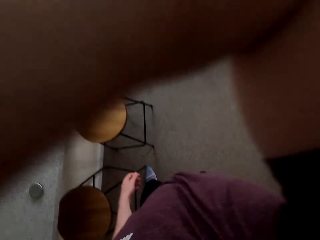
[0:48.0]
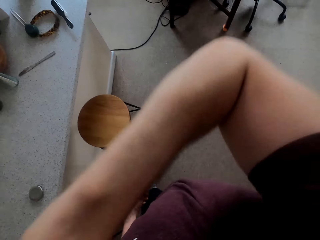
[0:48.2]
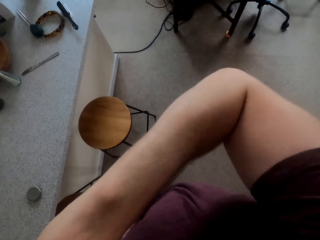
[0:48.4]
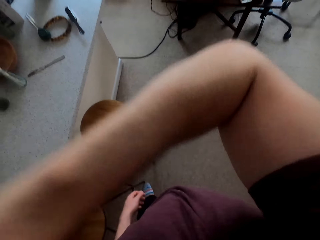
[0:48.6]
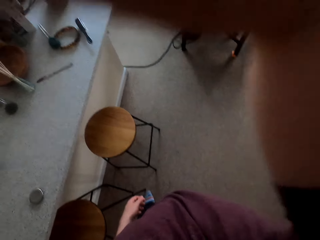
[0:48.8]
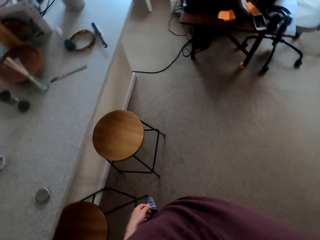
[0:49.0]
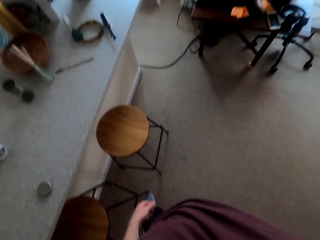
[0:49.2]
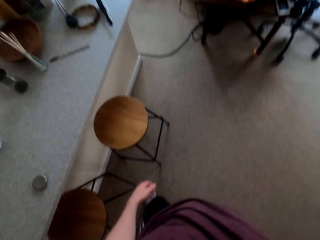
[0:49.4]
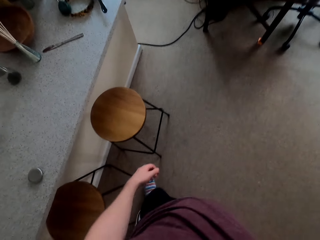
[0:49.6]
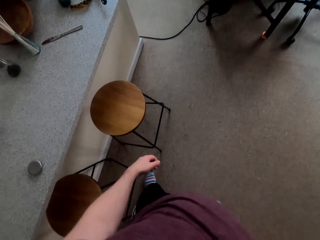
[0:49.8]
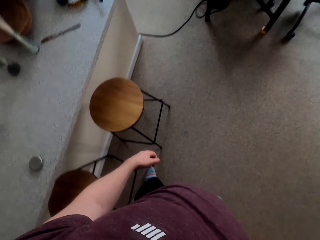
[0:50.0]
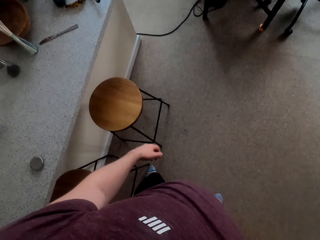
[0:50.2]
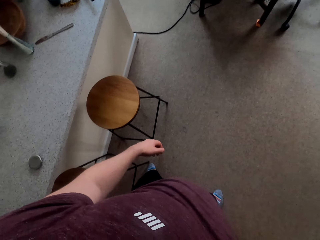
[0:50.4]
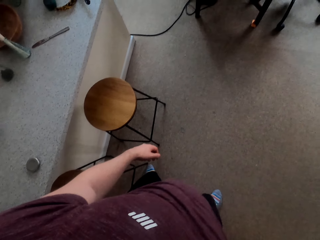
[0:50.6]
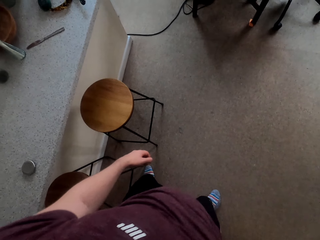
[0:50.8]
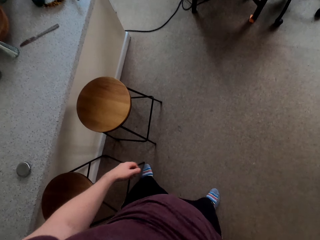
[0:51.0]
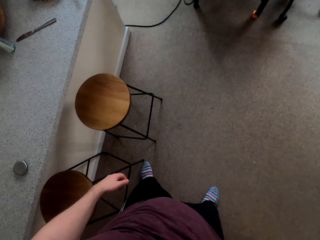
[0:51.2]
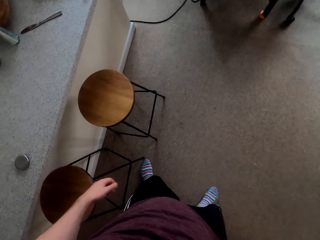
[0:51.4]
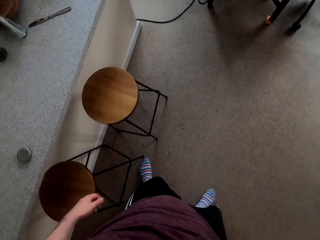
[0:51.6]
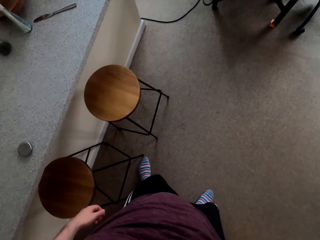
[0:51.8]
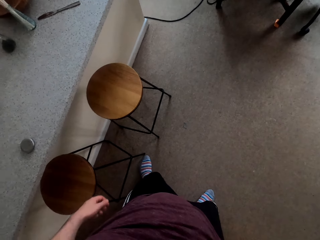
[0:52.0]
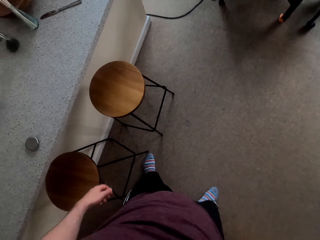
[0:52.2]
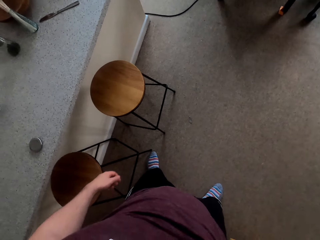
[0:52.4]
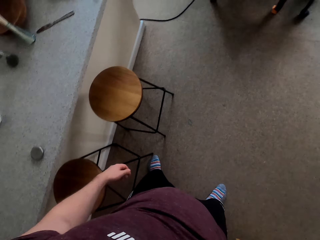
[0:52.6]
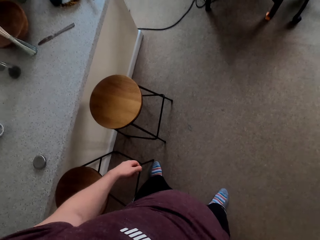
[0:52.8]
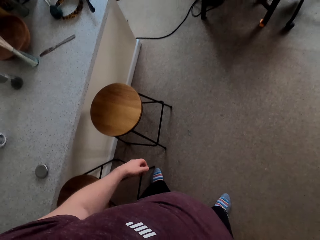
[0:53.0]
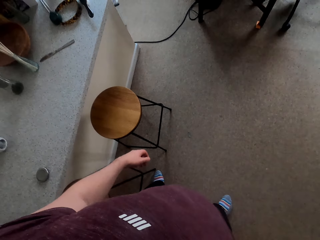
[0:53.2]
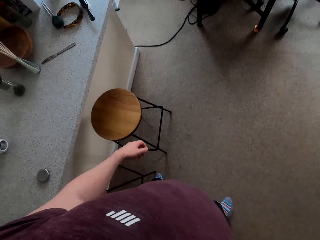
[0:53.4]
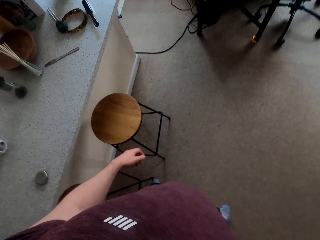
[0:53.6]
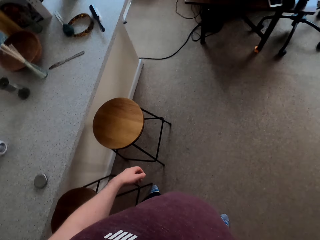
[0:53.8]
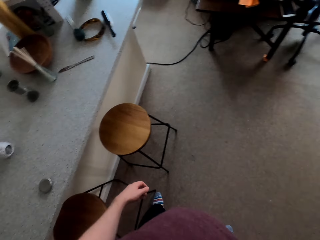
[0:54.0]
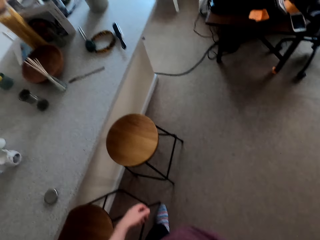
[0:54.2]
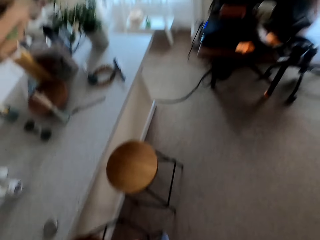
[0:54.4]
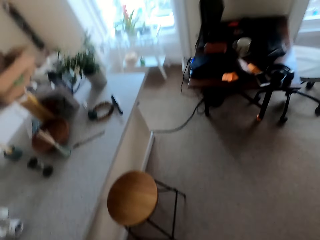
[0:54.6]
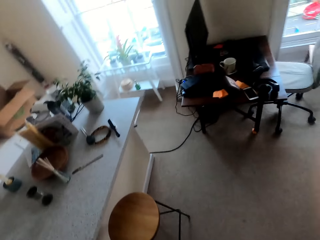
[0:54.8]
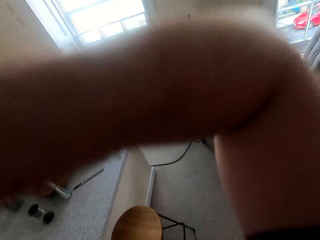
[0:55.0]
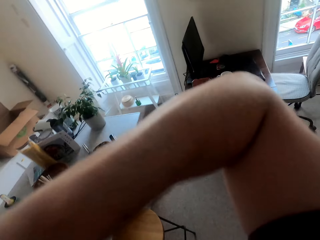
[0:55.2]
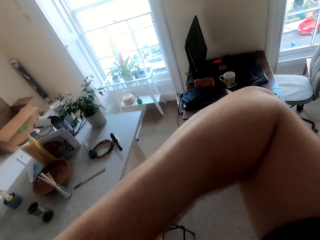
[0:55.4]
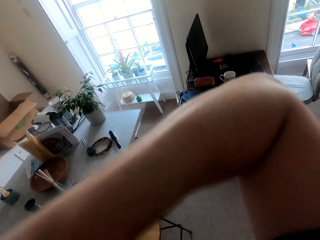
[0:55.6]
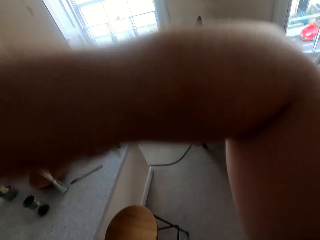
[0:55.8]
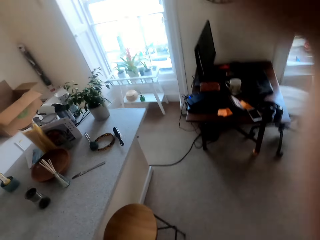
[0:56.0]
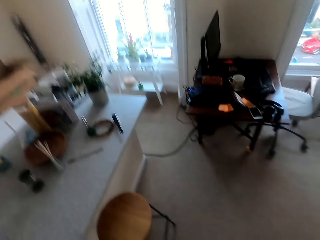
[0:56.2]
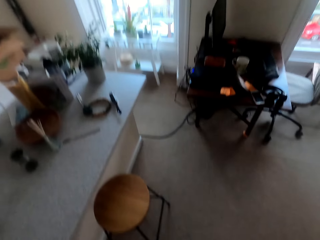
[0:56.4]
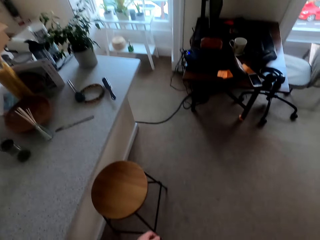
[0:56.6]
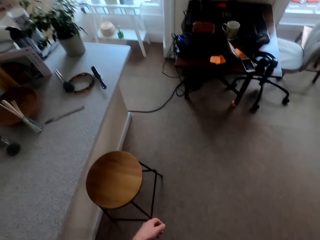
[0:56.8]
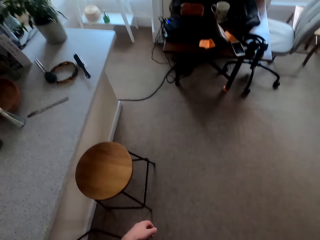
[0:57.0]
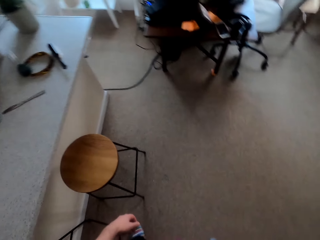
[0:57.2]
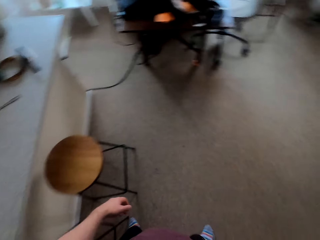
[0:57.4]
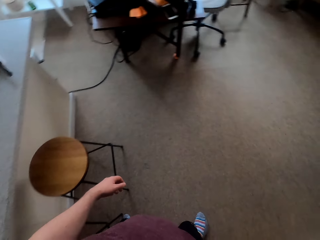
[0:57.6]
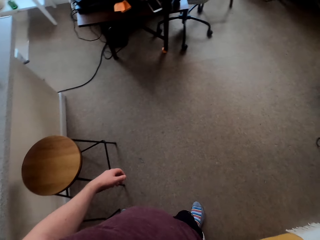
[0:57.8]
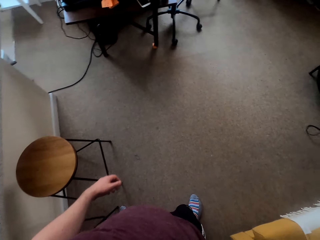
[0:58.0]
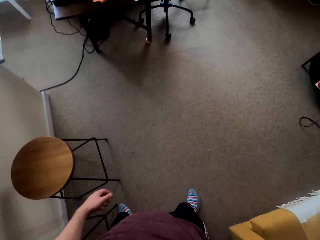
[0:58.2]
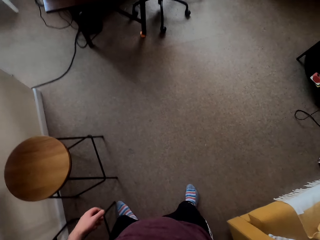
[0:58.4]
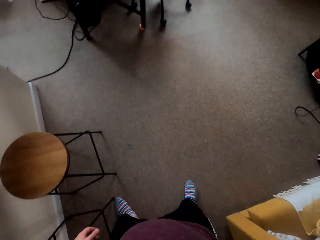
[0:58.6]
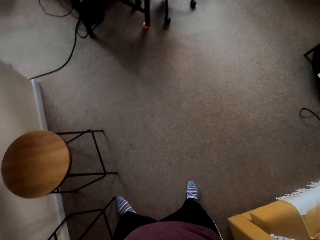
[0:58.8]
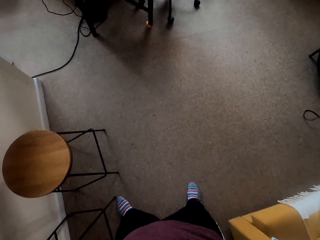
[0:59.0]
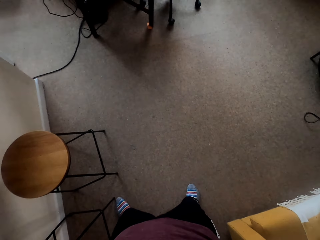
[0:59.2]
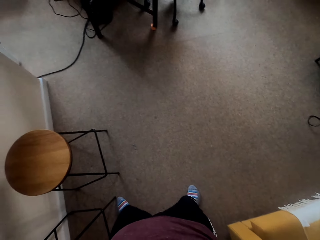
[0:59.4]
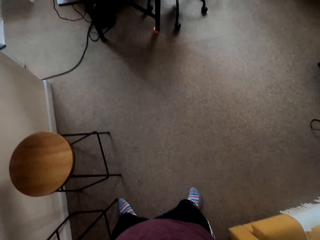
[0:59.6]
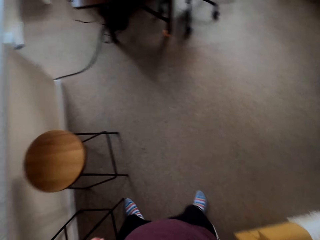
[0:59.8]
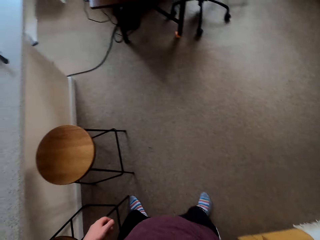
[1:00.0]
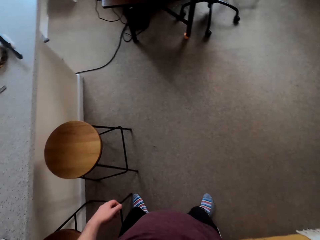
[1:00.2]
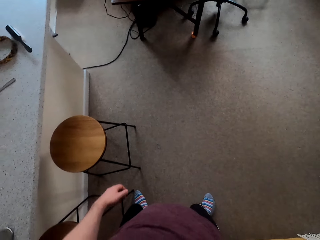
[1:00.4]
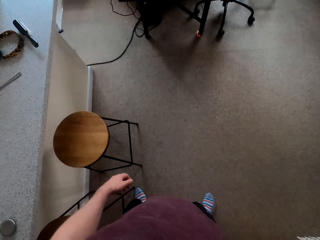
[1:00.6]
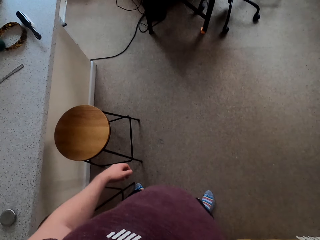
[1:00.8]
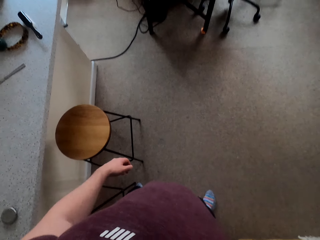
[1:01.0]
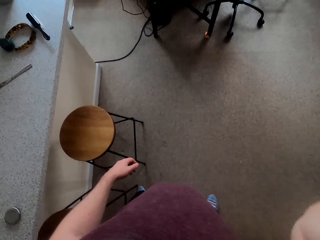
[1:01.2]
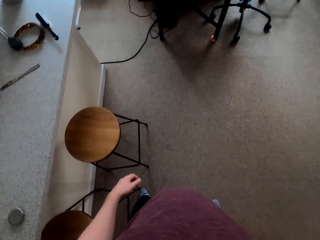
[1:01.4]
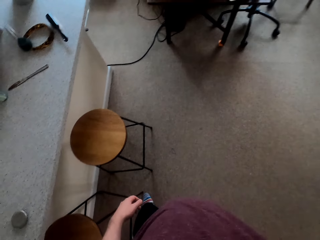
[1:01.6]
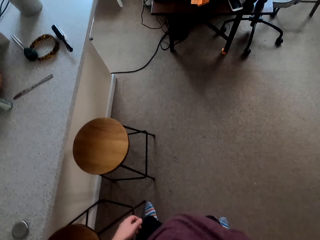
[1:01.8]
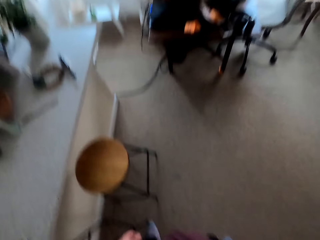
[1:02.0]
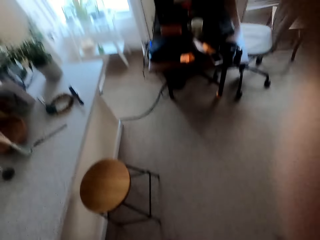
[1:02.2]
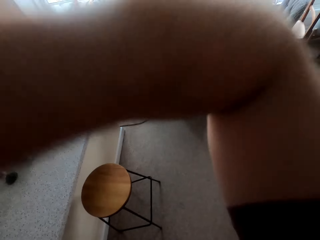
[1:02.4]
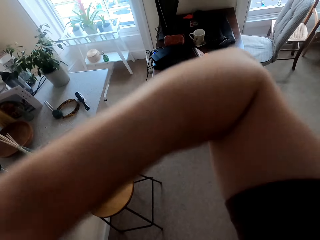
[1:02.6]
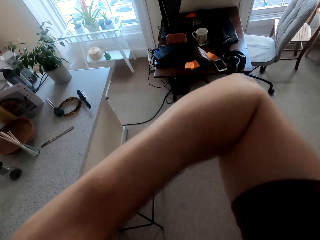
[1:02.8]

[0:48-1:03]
The camera wearer looks around. He waves his hands. He looks around.

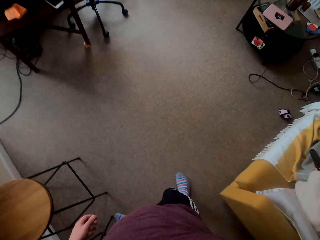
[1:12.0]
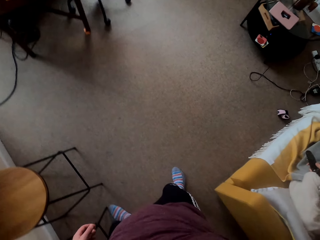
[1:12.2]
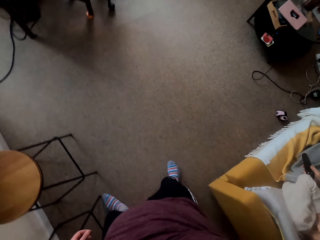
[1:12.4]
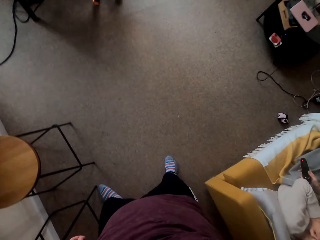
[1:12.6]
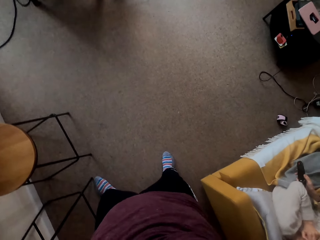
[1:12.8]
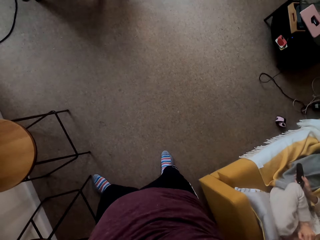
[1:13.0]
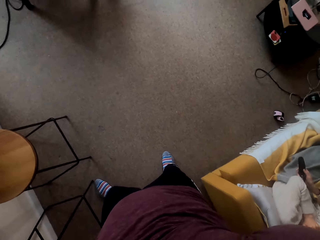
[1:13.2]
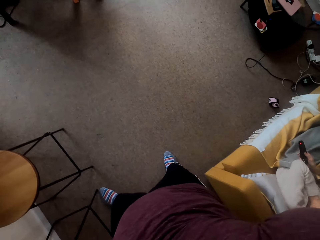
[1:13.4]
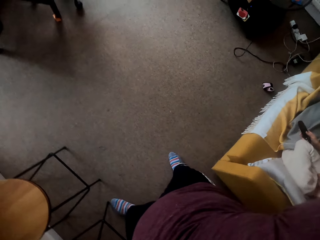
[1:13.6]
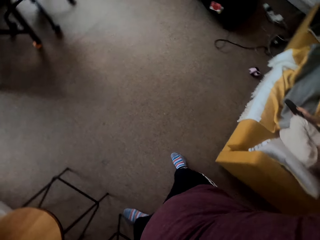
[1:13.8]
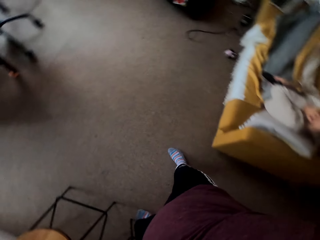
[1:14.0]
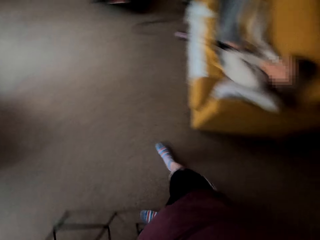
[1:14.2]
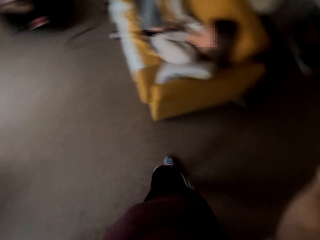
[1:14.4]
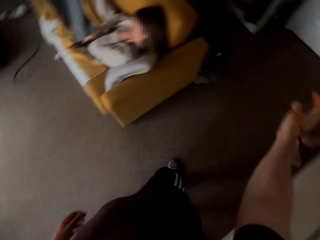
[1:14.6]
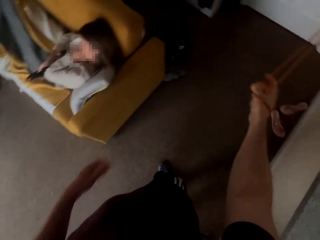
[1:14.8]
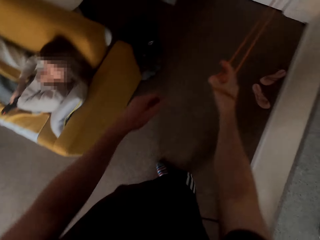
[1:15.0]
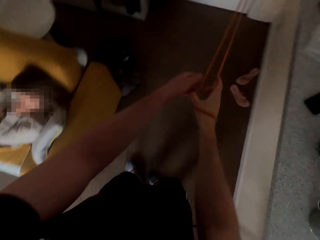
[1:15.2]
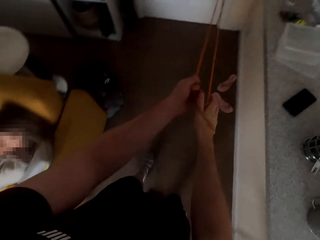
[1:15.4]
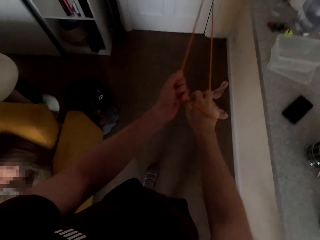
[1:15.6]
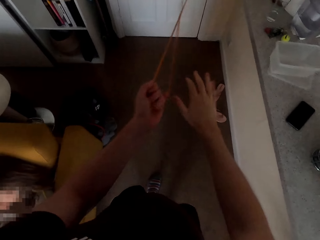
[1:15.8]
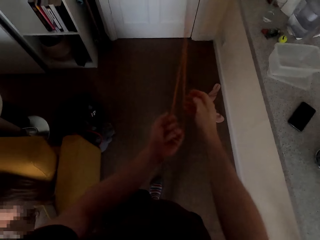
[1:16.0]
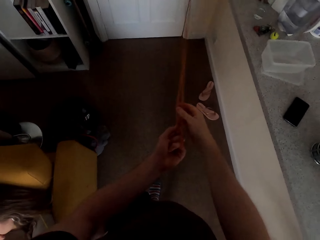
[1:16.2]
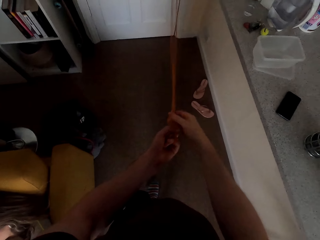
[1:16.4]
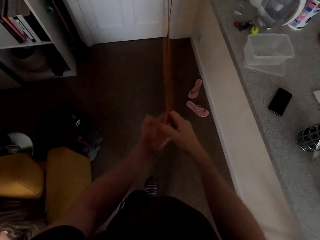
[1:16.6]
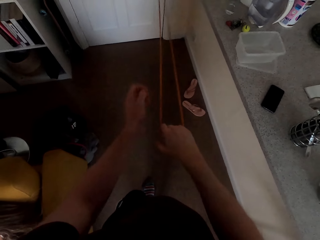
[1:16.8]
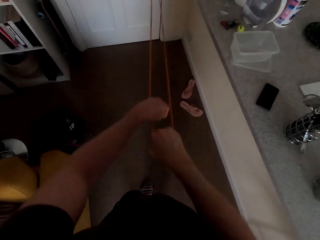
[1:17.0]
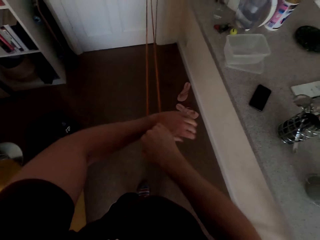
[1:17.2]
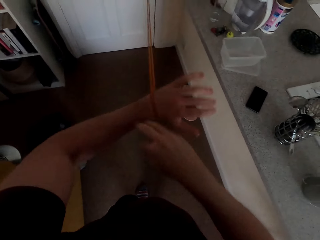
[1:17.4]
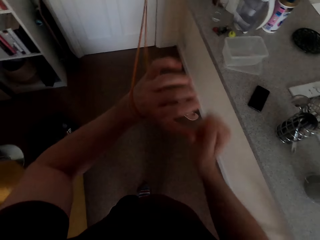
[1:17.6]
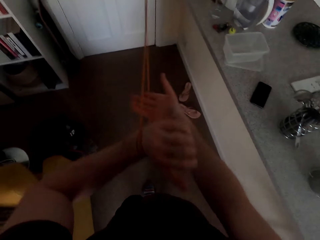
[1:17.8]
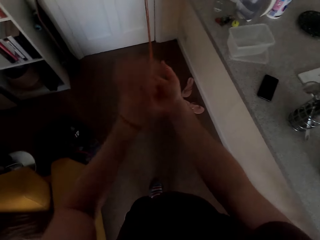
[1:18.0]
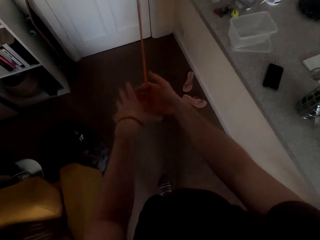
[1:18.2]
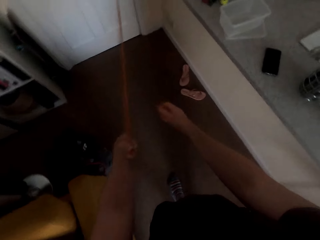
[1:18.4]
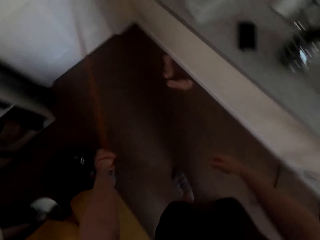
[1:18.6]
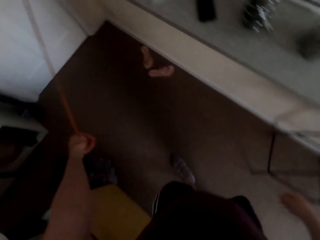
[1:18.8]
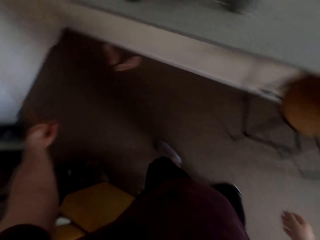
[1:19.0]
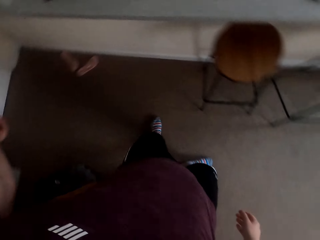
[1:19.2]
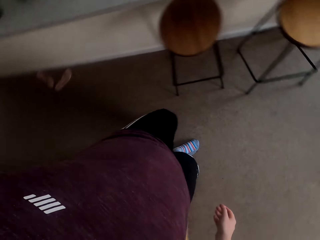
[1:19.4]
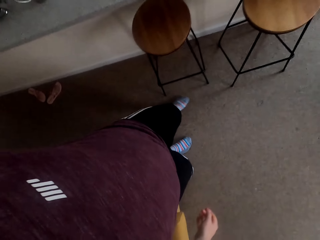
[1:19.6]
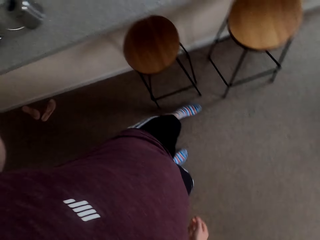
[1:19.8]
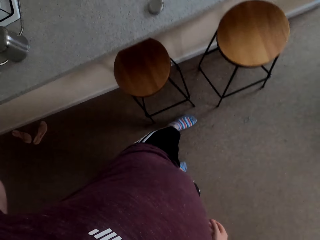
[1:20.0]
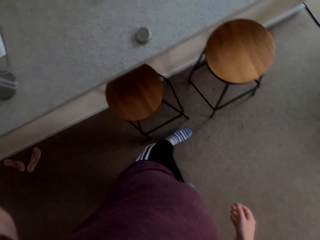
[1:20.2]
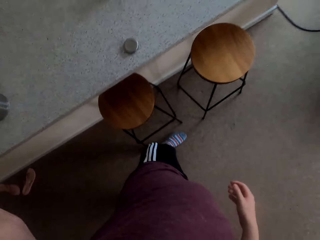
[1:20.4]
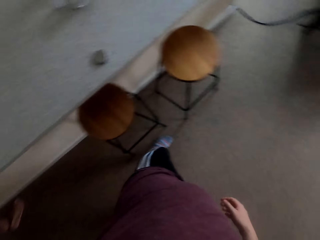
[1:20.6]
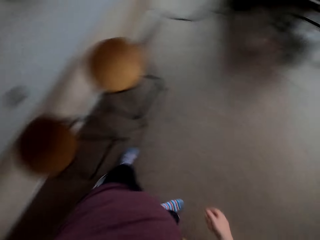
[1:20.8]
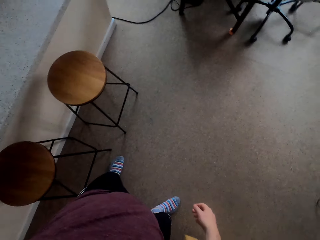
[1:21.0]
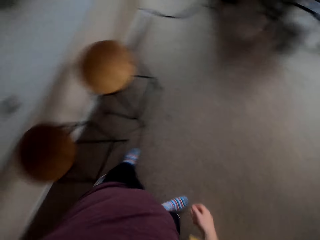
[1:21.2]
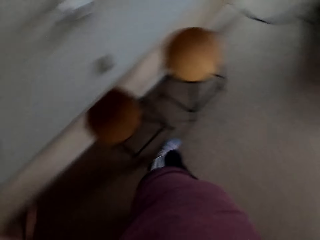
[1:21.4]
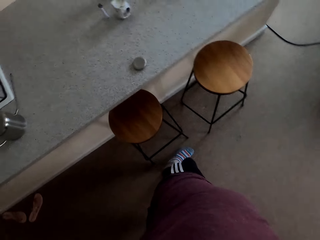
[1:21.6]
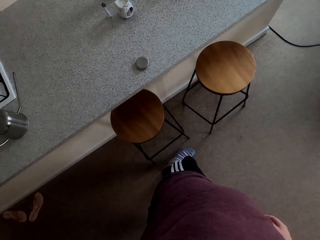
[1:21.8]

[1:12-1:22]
The camera wearer turns around. He holds the one end of the resistance band with the left hand. He pulls the rope. He turns around. He stretches his left hand with the resistance band.
